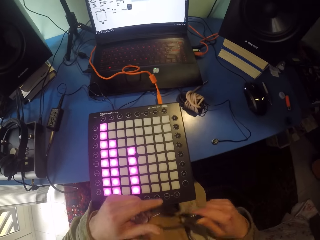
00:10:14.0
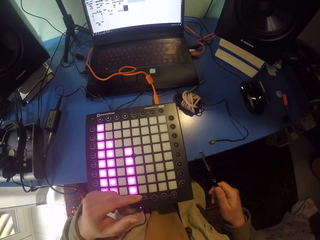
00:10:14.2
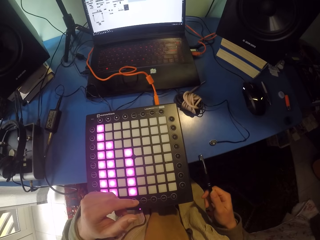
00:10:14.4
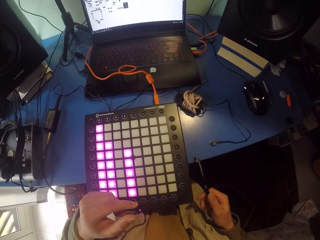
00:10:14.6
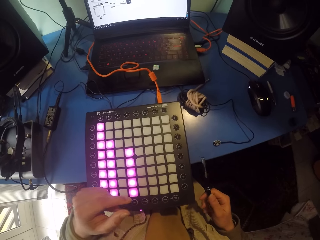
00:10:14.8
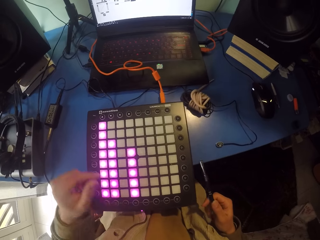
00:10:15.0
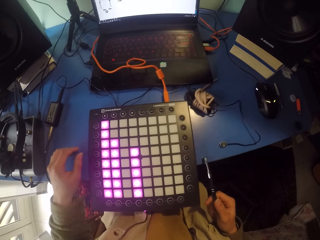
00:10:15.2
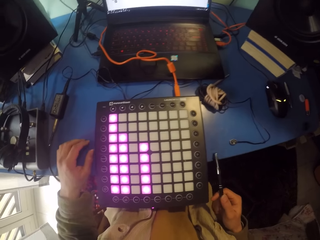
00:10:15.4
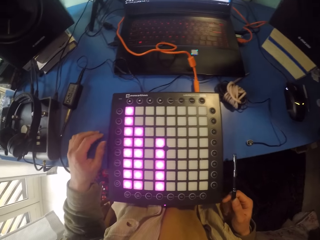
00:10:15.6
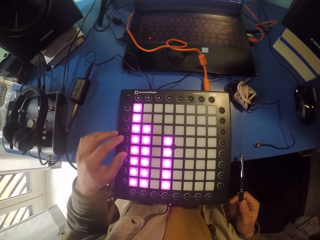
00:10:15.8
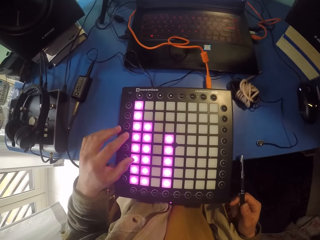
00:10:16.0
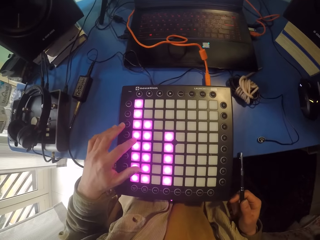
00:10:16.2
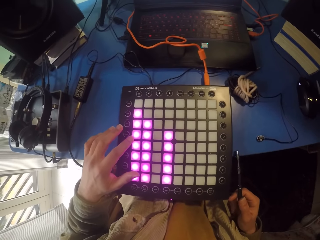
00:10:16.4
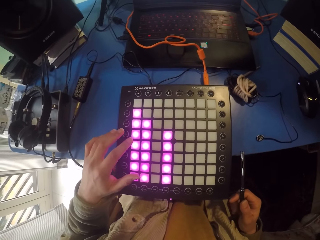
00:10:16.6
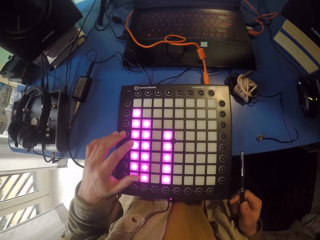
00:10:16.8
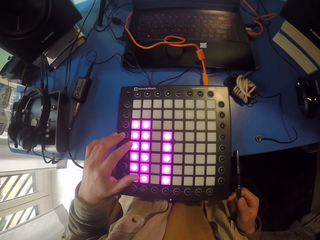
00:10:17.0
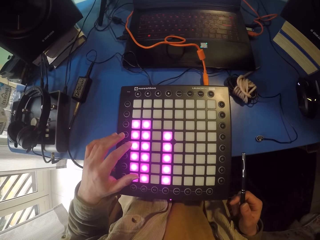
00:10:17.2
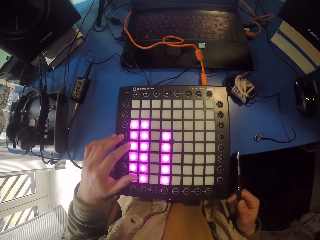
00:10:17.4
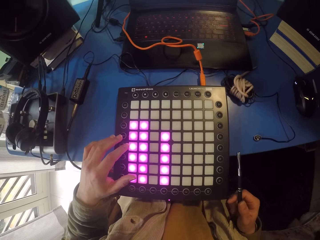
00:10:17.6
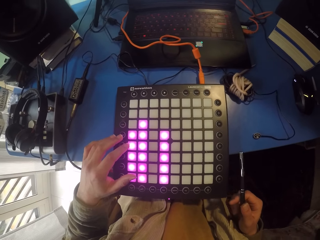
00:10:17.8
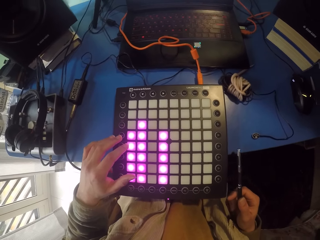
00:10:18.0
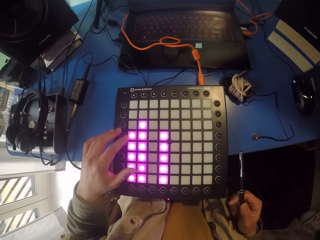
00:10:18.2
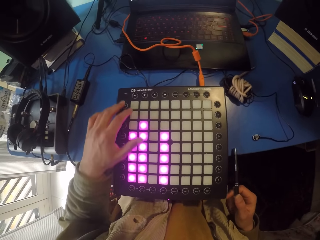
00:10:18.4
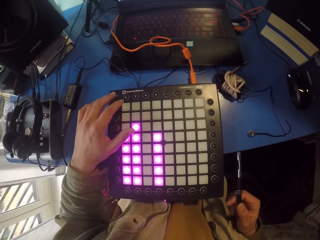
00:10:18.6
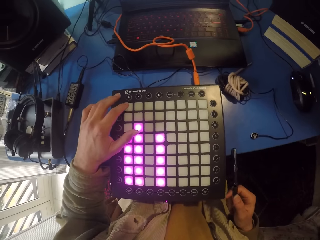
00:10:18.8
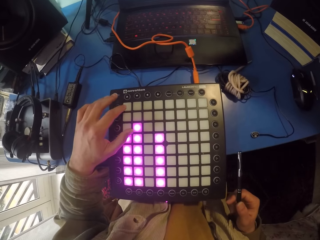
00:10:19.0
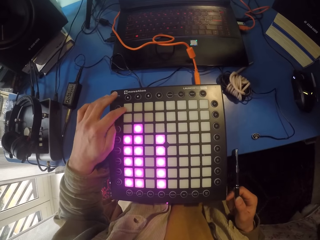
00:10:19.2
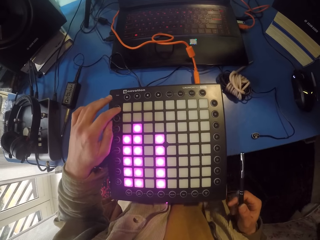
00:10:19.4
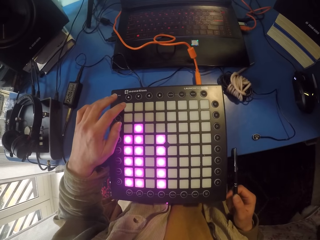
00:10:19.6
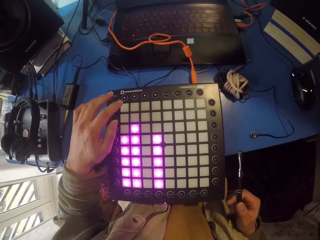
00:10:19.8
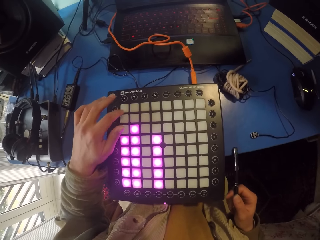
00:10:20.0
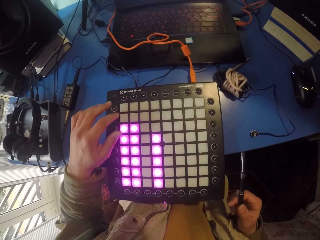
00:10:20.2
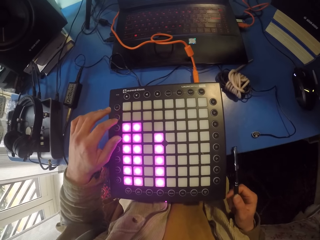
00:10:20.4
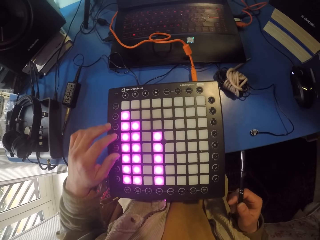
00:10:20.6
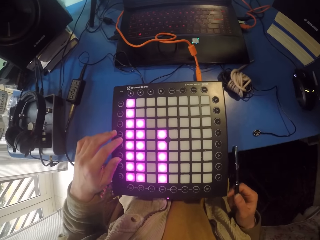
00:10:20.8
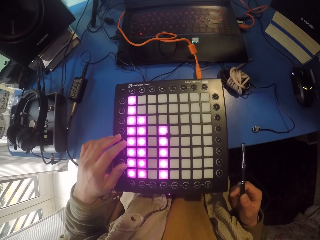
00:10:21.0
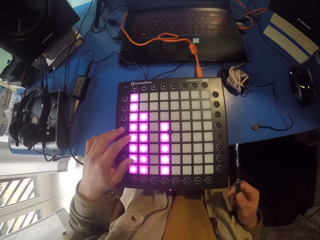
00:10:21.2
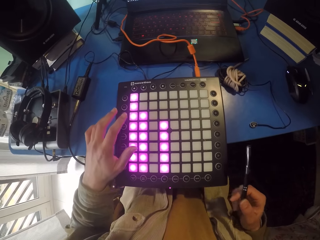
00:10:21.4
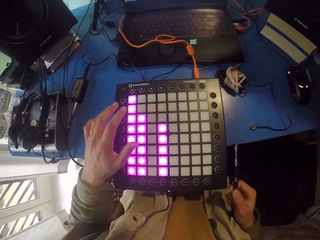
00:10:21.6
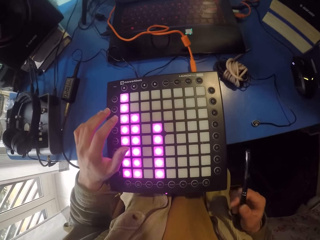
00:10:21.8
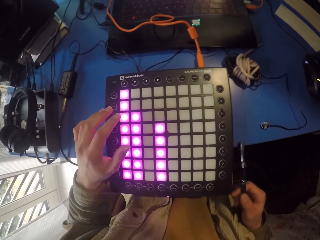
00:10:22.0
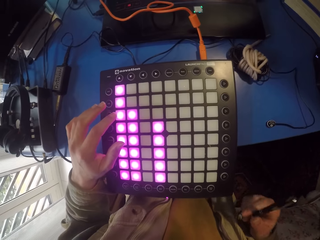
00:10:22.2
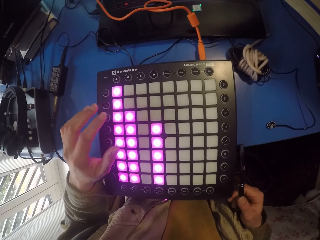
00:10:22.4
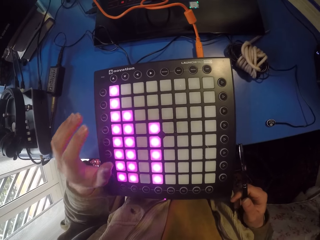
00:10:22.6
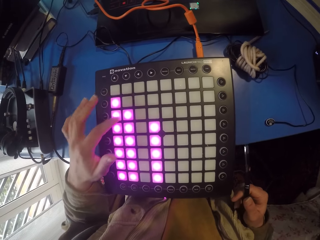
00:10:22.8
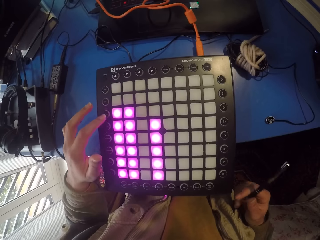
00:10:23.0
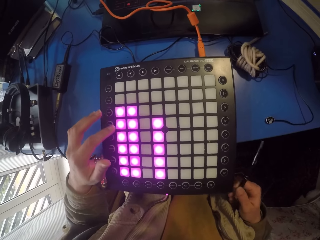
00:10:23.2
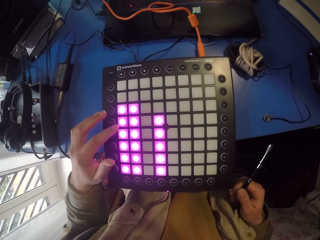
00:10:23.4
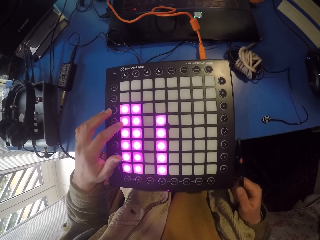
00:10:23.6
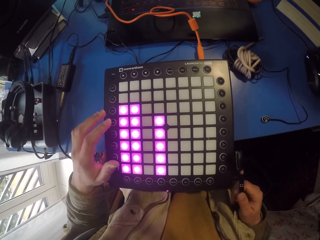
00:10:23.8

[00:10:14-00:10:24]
The camera wearer picks the pen from the left hand. They hit the table with the pen with the right hand. They touch the launchpad or piano with the left hand. They tap the table with the pen. They press the piano repeatedly.

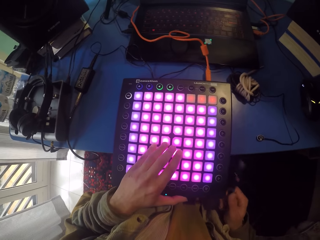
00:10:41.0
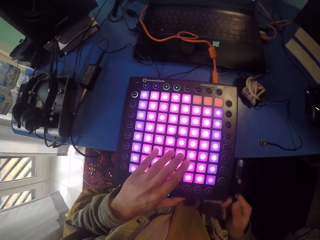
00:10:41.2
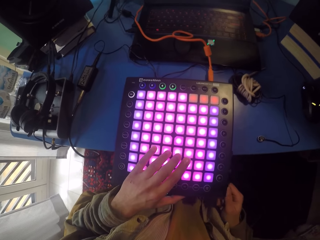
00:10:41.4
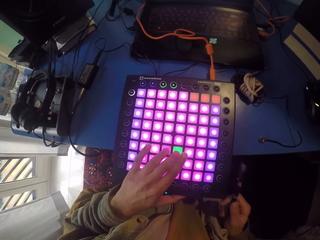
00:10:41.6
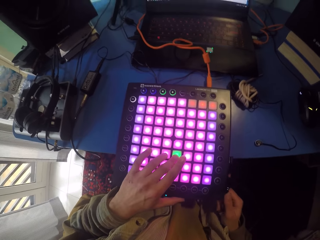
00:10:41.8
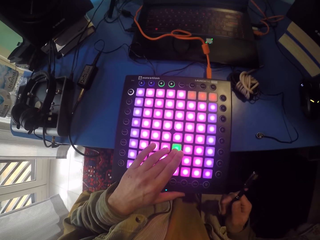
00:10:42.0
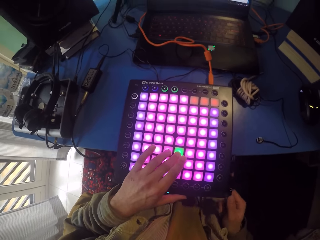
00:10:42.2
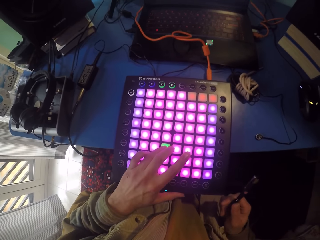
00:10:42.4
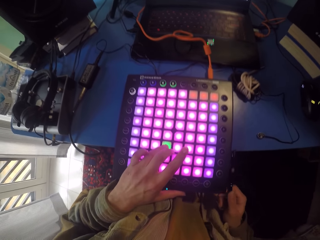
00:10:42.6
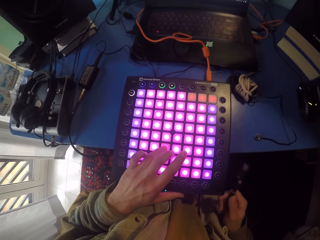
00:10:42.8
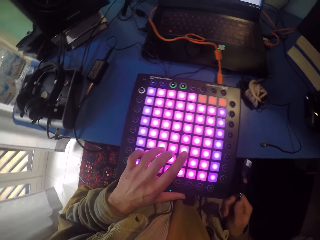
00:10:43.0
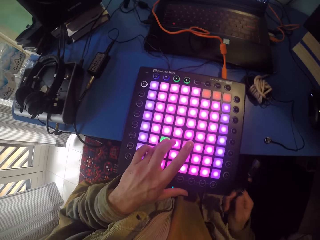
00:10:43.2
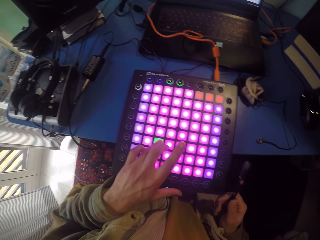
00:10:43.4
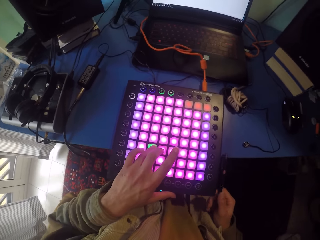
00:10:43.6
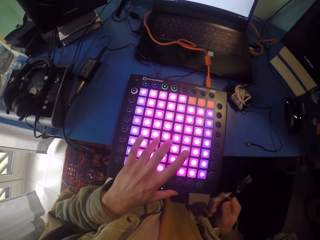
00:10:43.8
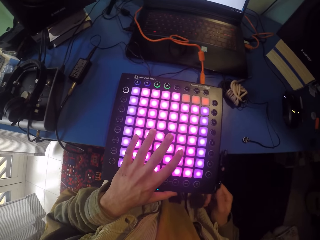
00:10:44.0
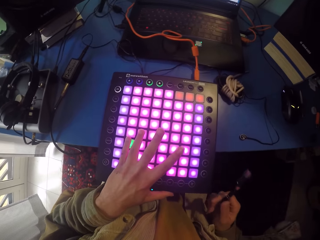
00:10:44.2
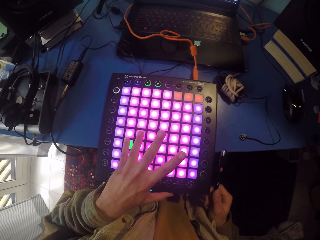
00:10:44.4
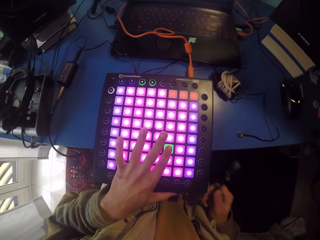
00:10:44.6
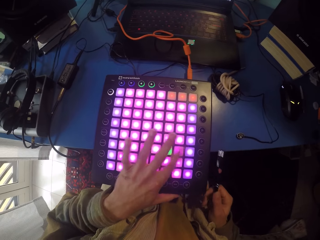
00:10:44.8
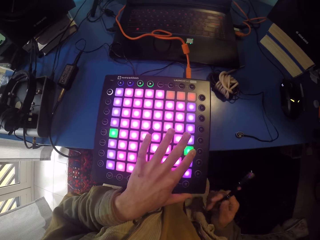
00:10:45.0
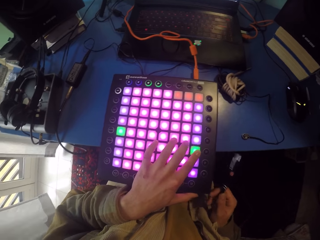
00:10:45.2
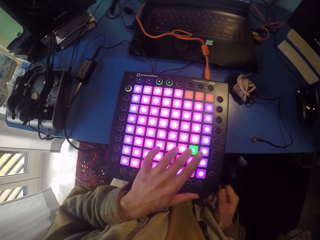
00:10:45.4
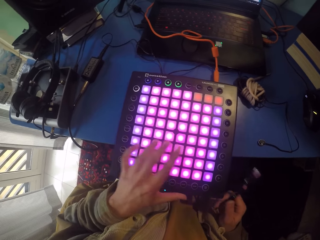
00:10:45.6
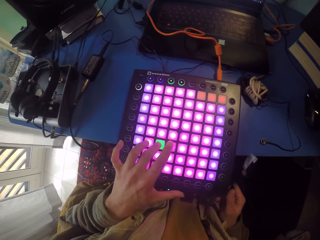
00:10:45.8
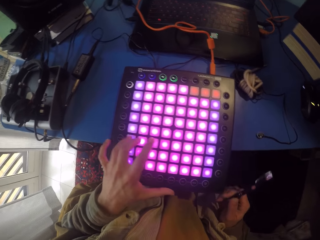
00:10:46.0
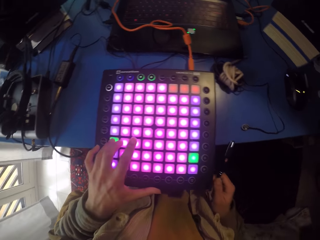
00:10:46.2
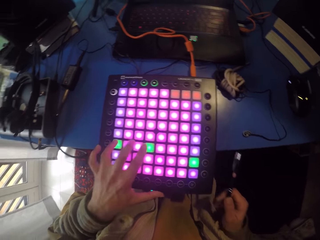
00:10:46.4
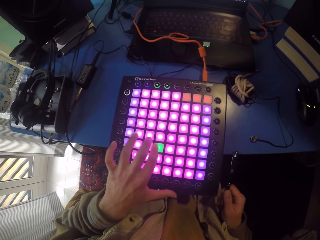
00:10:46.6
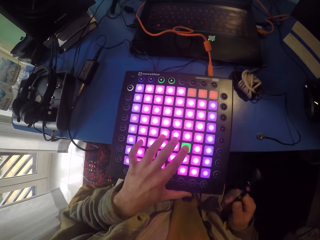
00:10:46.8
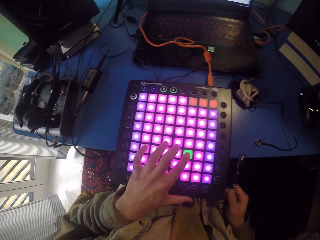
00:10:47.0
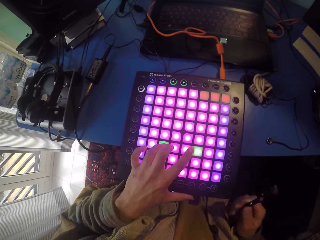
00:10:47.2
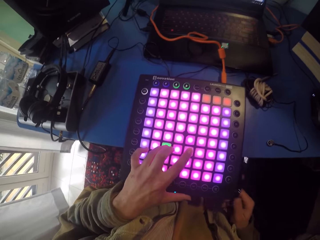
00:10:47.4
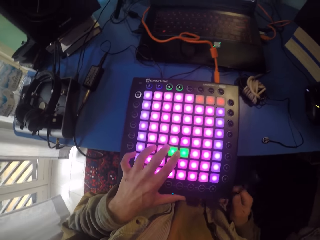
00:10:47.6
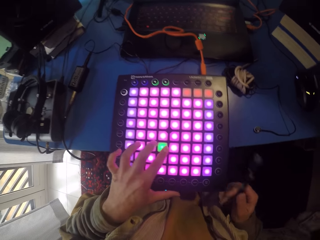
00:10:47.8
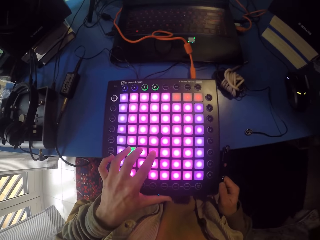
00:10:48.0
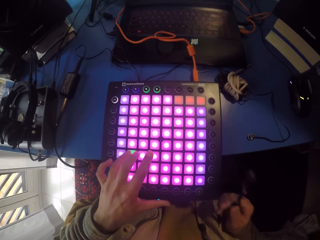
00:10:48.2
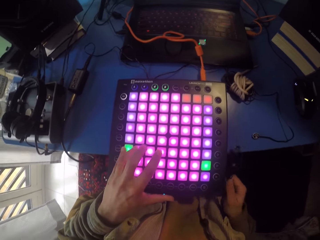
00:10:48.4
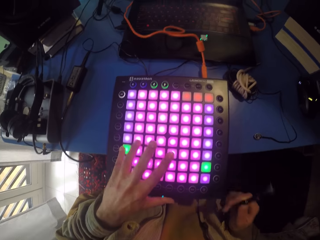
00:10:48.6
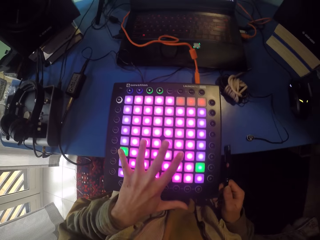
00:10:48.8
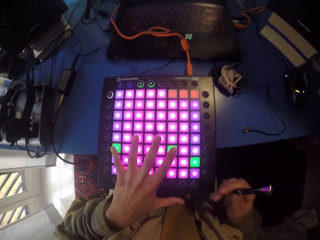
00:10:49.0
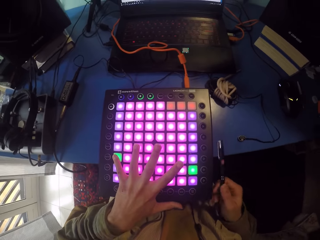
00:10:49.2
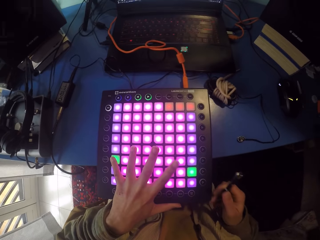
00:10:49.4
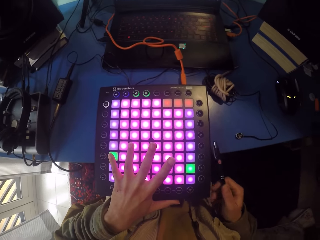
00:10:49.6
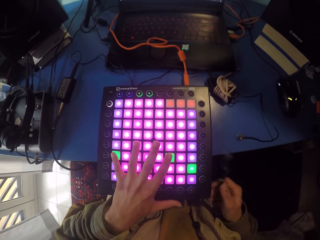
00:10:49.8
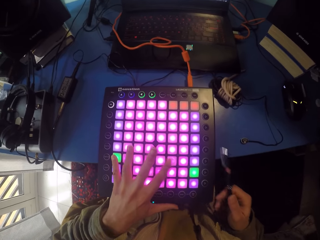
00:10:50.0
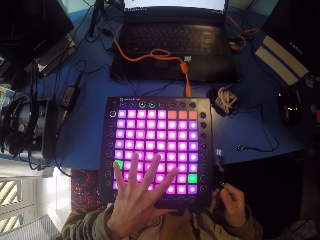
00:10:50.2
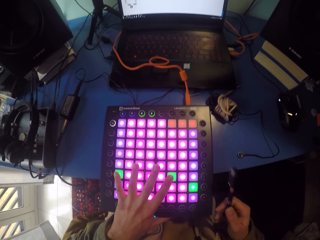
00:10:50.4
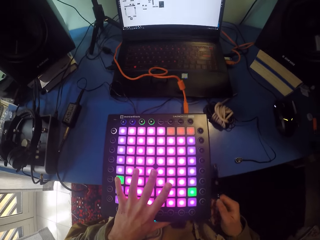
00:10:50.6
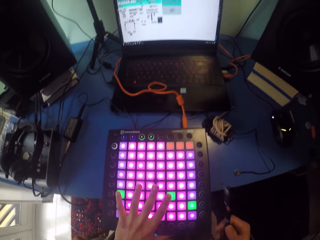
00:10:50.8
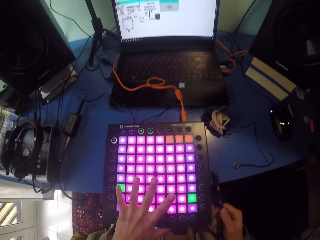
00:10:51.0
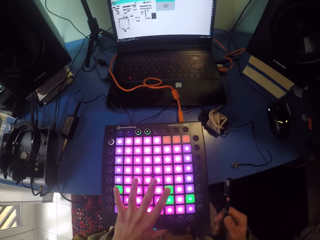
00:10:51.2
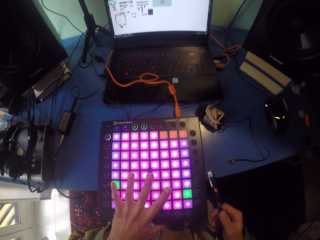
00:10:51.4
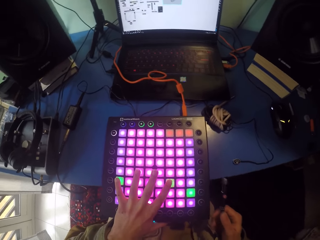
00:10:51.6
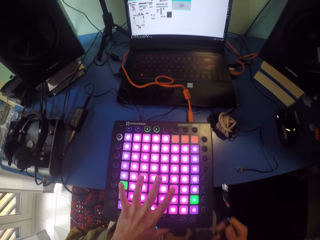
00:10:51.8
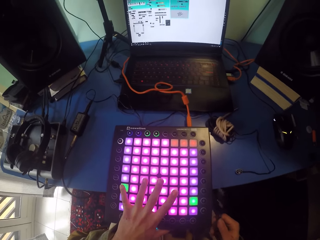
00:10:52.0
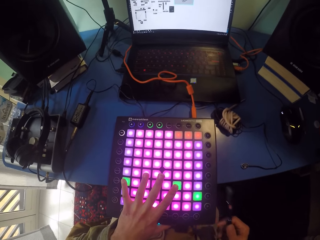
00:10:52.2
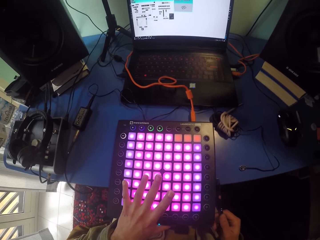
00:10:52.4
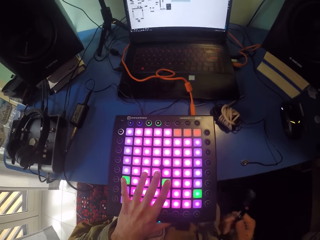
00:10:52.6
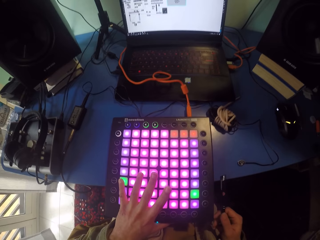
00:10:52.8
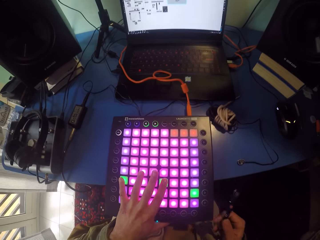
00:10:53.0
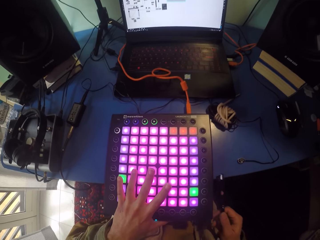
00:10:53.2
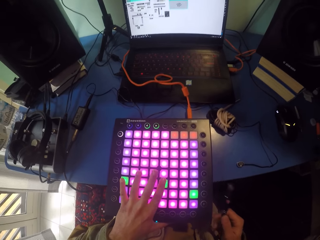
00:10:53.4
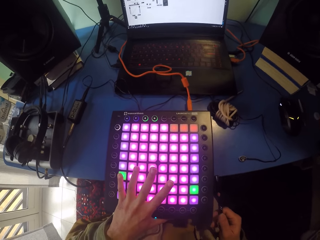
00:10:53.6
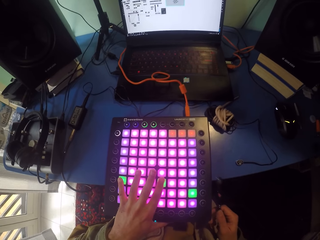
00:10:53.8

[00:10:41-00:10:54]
The camera wearer taps the table with a pen. They press a piano. They tap the table with the pen.
